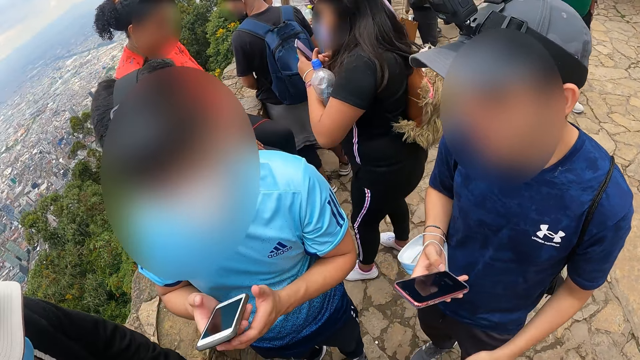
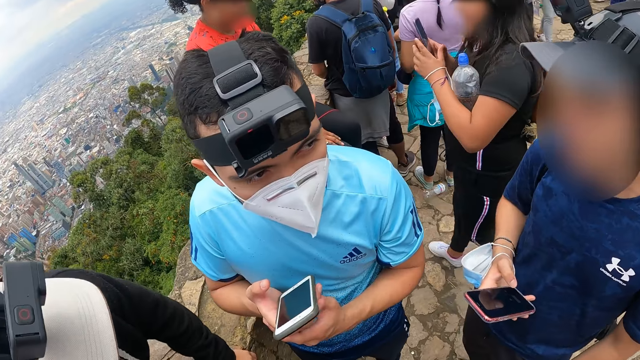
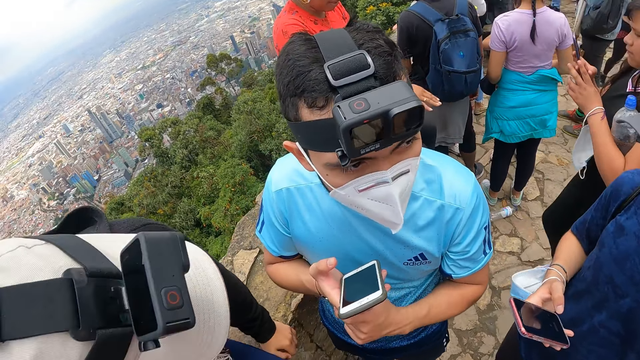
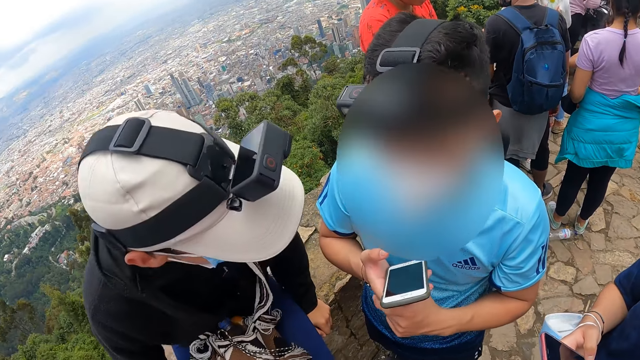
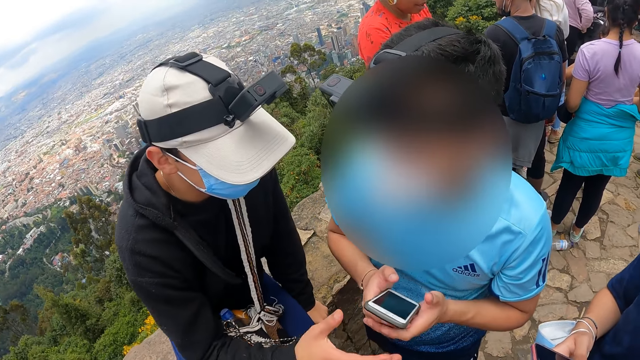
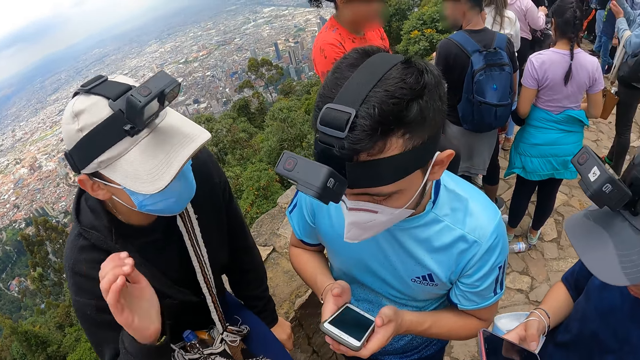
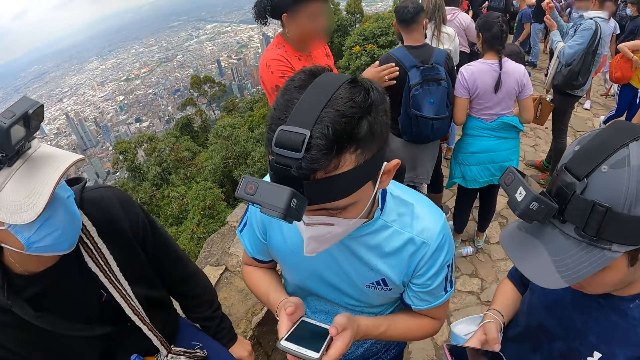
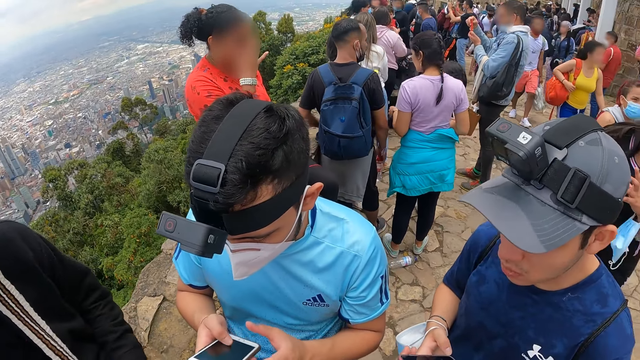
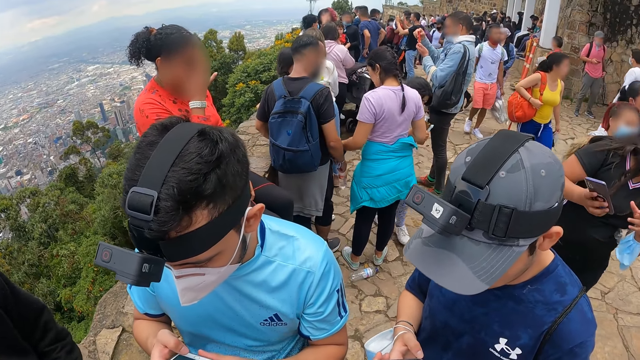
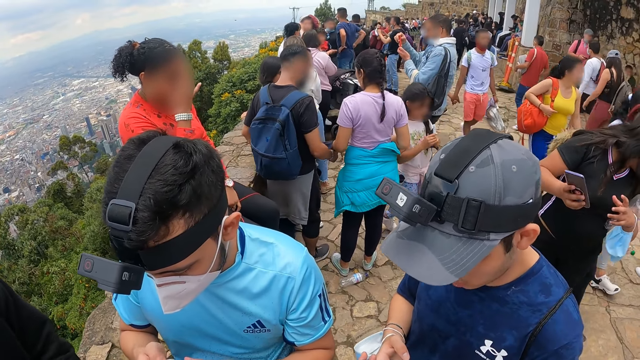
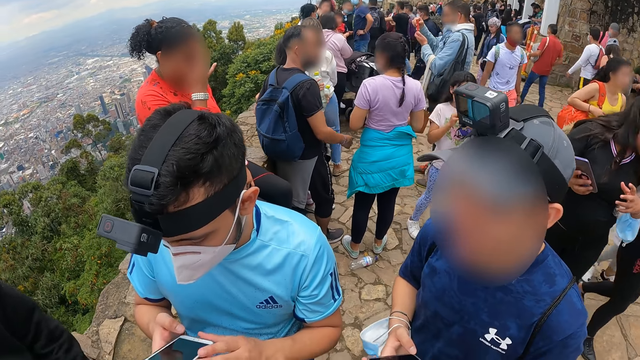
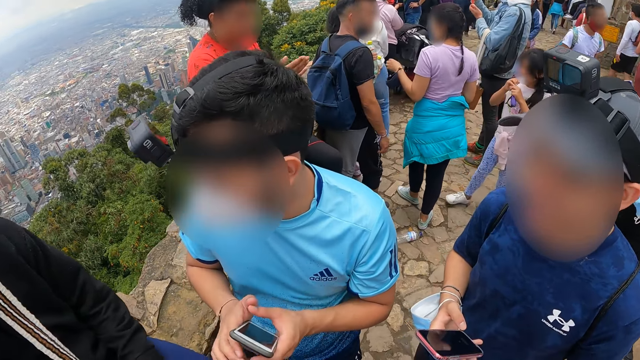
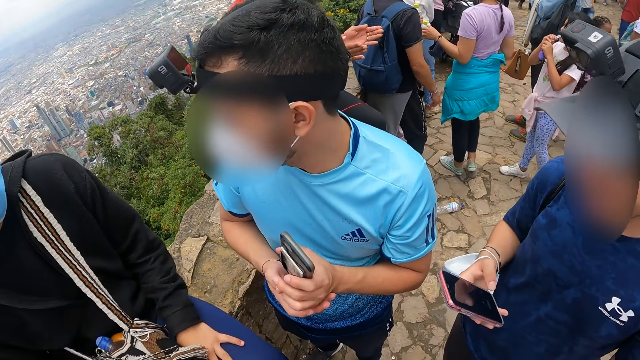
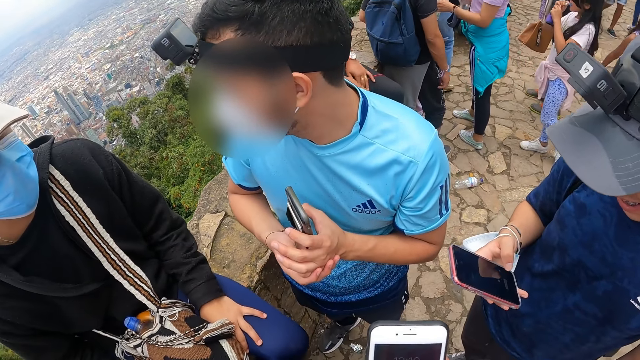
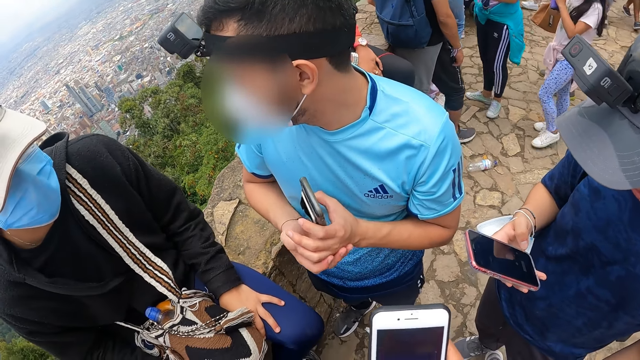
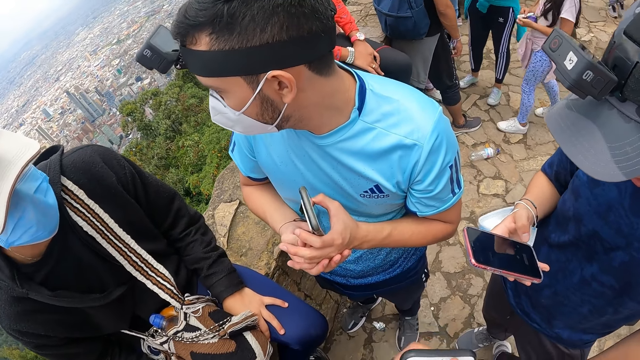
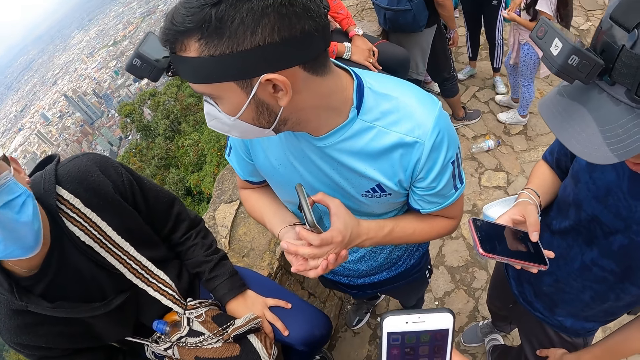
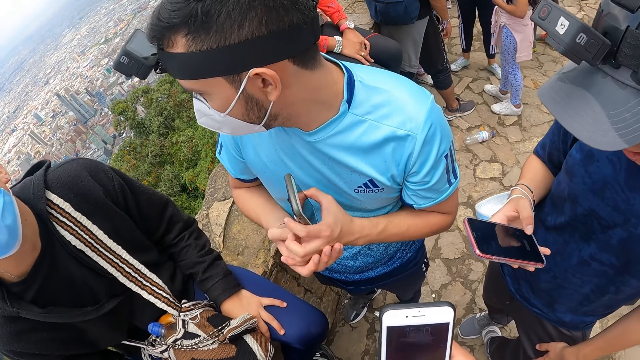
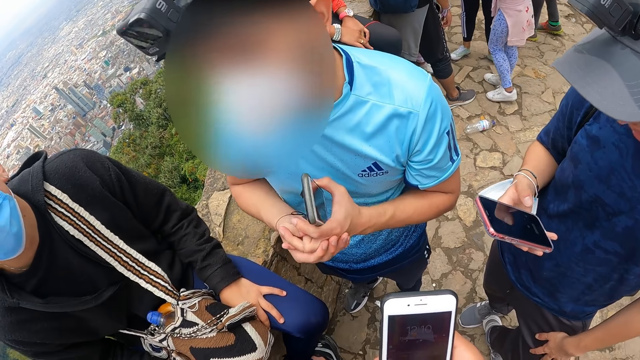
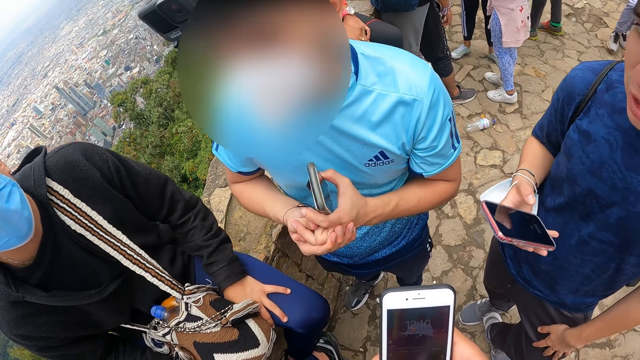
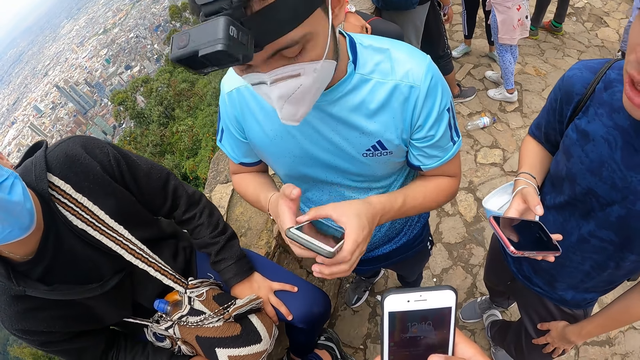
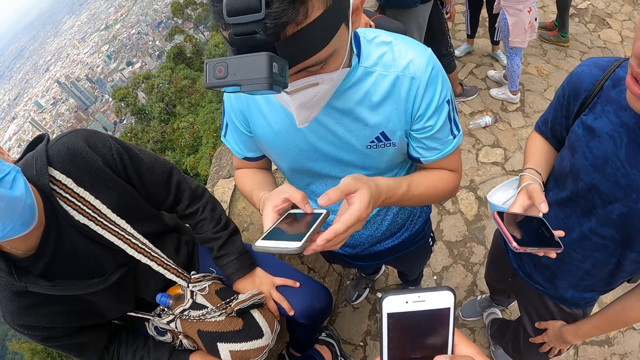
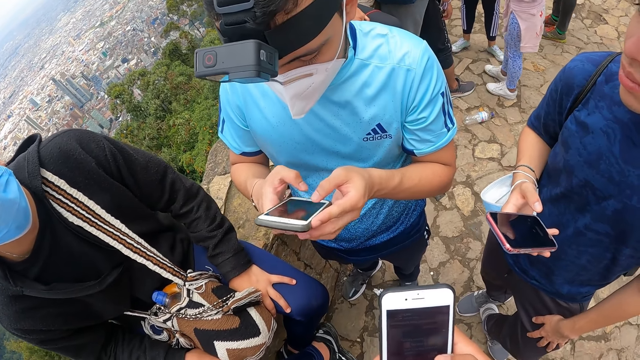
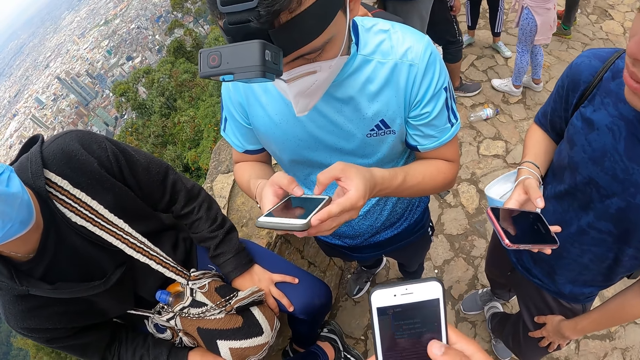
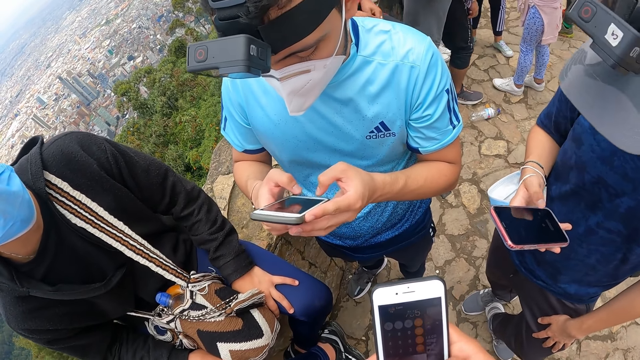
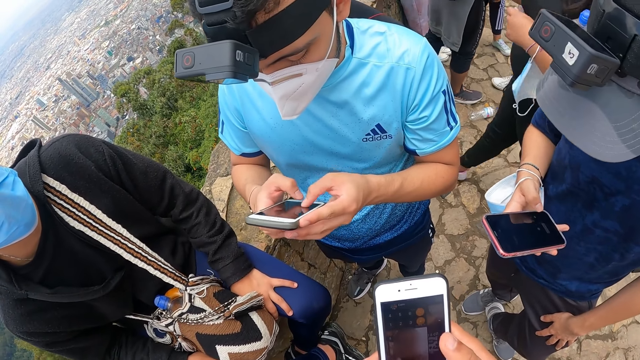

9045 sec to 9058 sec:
A man holds the phone with his right hand. The man passes the phone in his right hand to his left hand. The camera wearer operates the phone with his right hand. The man operates the phone with both hands.

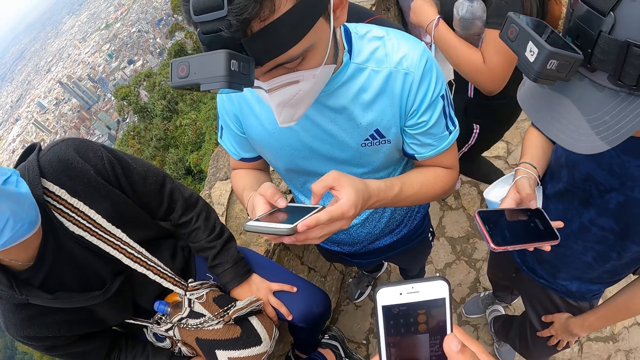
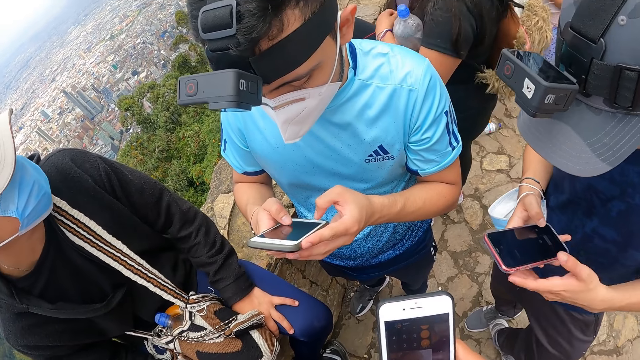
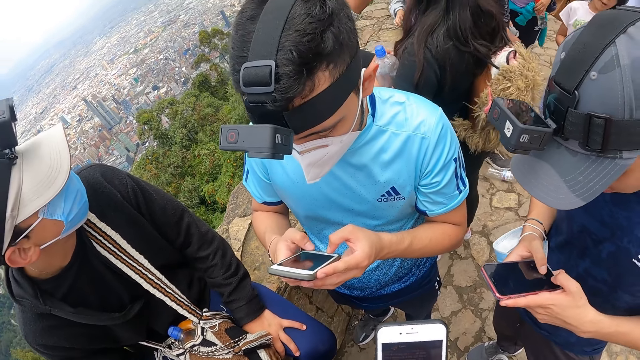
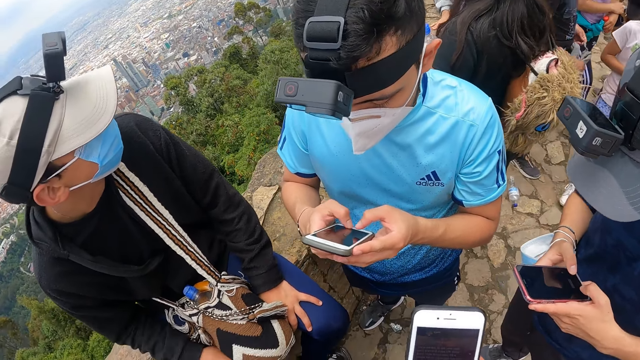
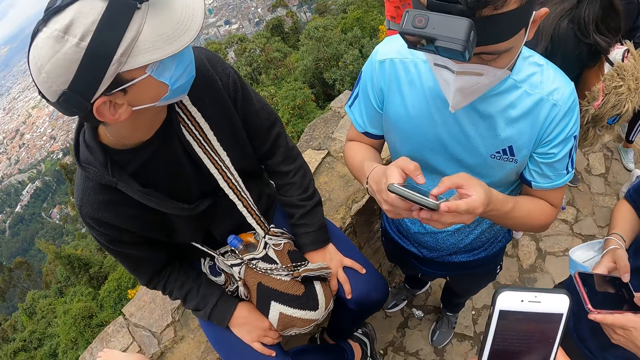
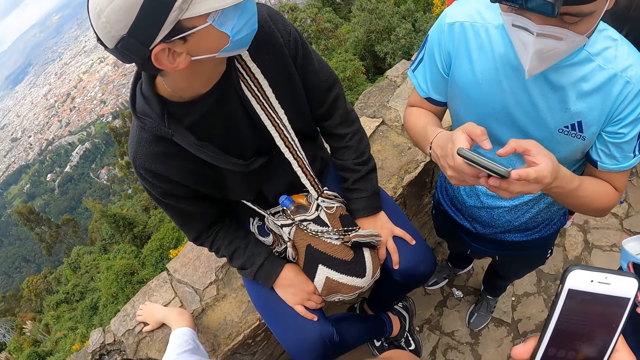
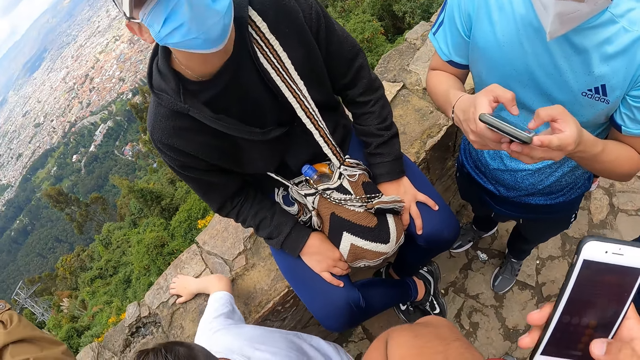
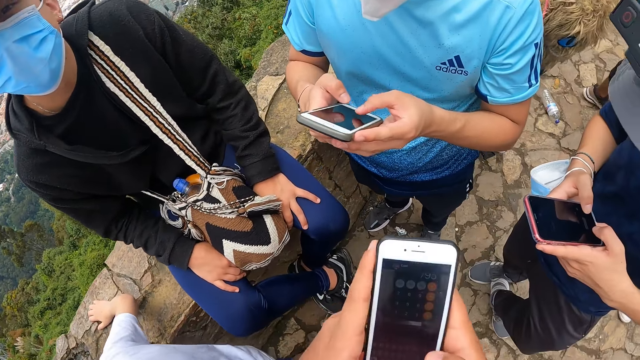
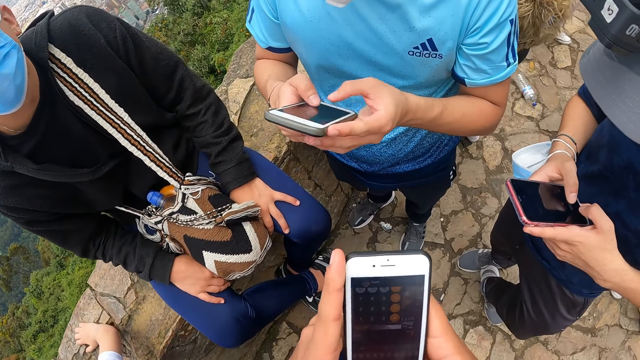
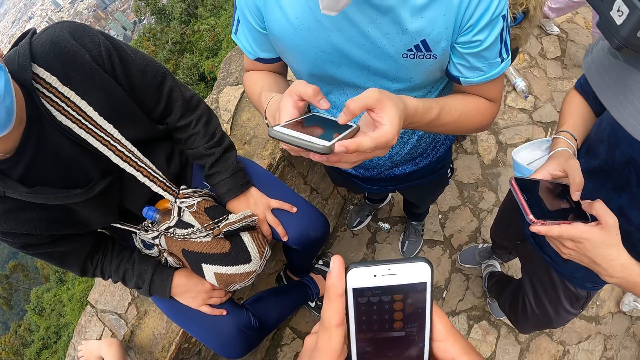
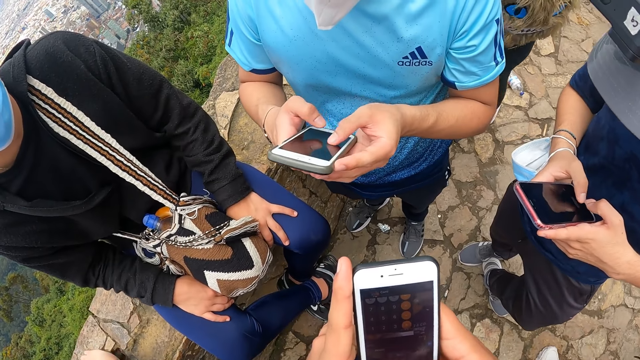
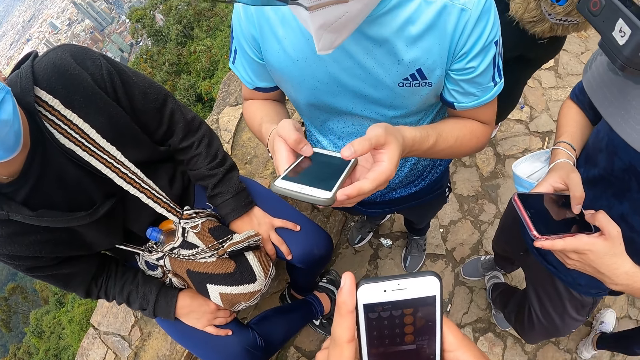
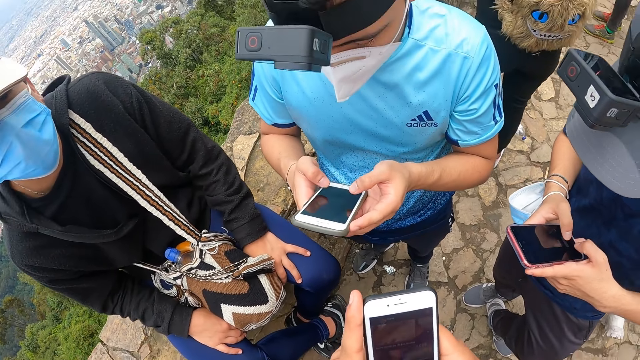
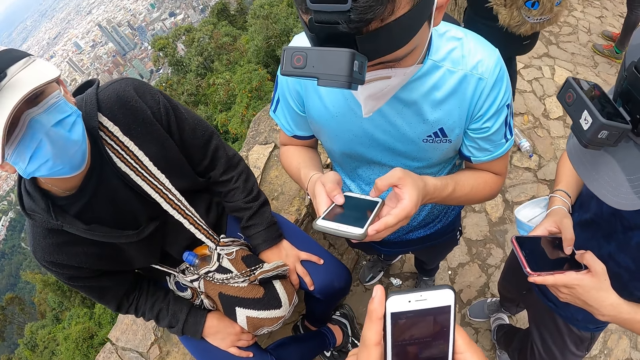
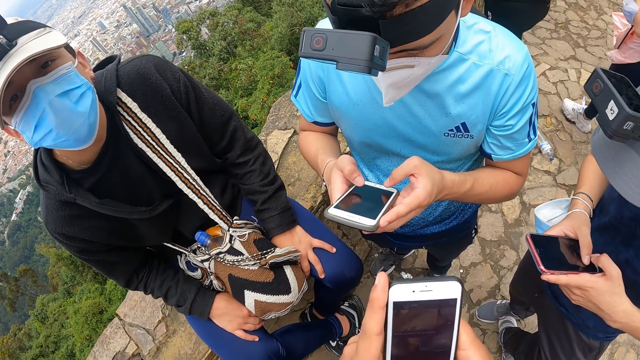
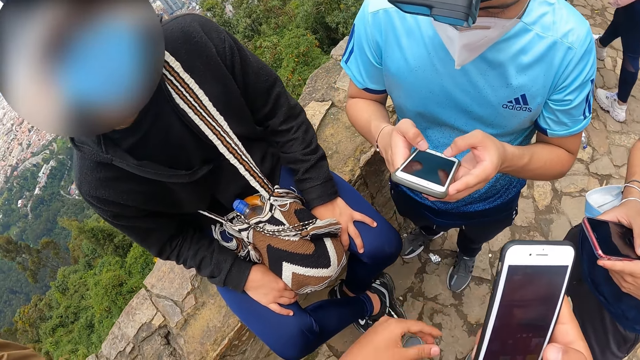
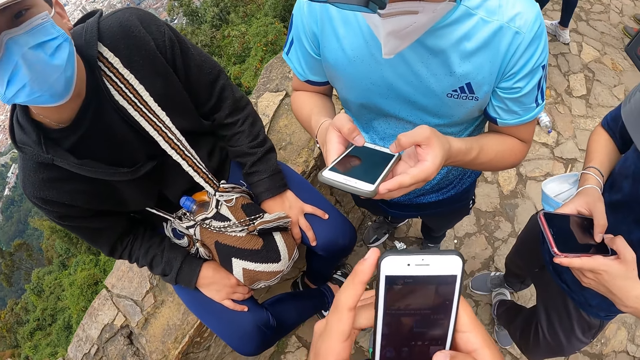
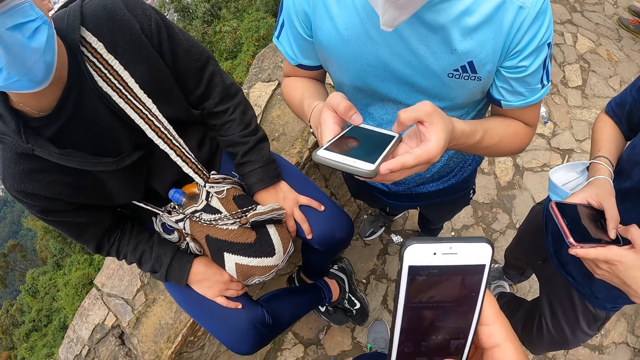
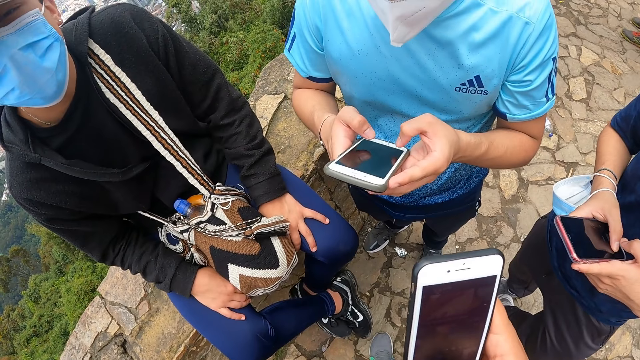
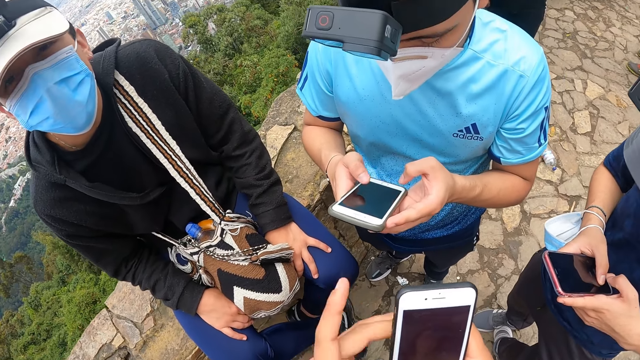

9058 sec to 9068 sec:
A man operates the phone with both hands. The camera wearer operates the phone with both hands. He holds the phone with his right hand.
